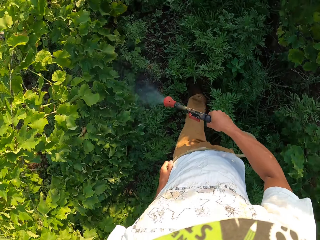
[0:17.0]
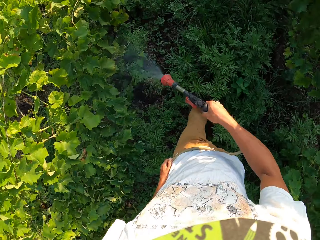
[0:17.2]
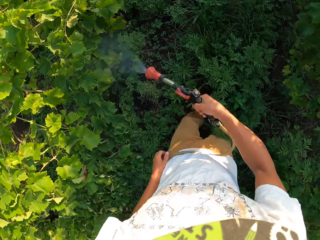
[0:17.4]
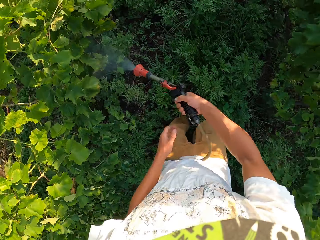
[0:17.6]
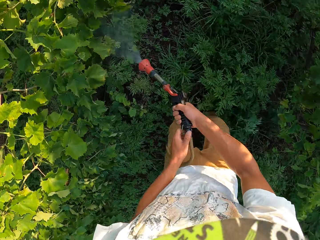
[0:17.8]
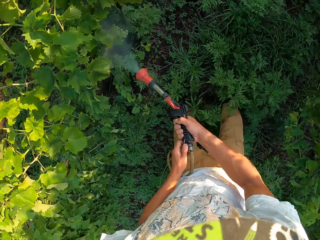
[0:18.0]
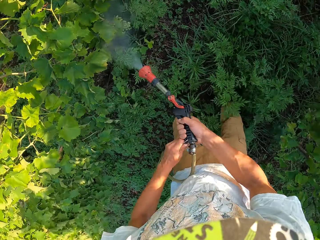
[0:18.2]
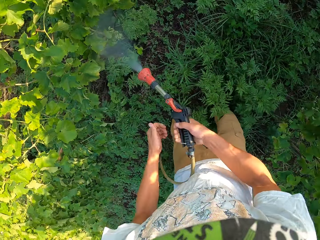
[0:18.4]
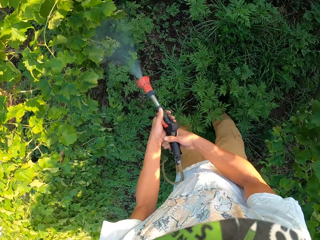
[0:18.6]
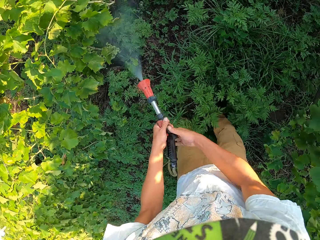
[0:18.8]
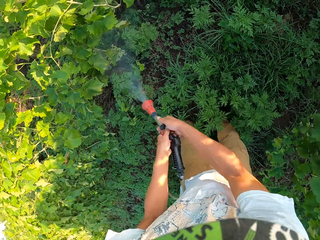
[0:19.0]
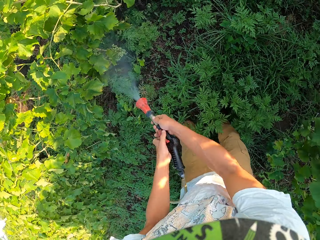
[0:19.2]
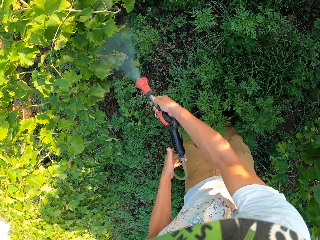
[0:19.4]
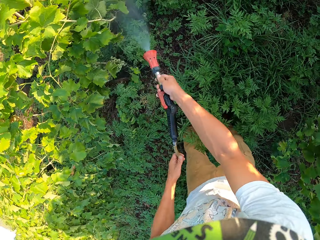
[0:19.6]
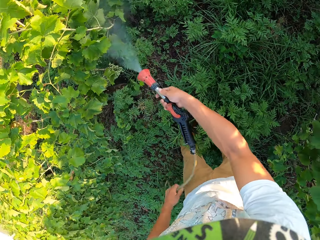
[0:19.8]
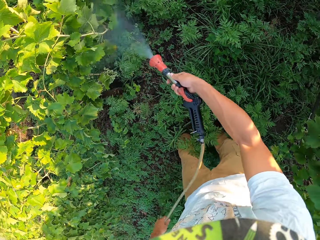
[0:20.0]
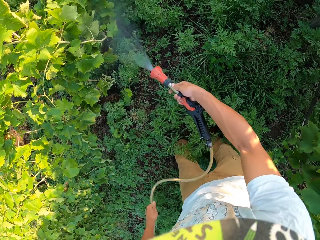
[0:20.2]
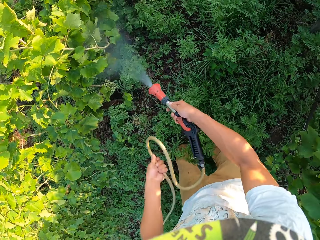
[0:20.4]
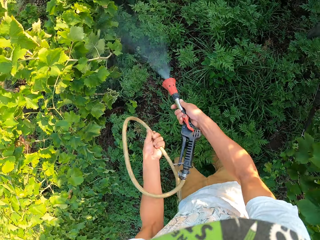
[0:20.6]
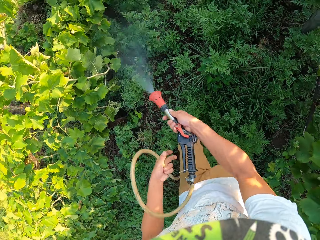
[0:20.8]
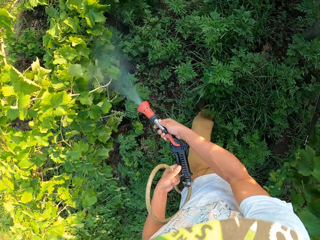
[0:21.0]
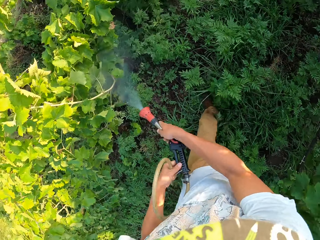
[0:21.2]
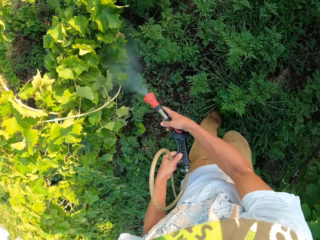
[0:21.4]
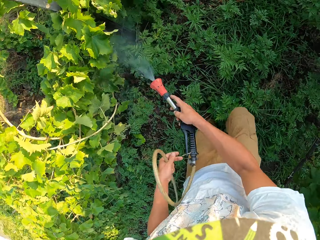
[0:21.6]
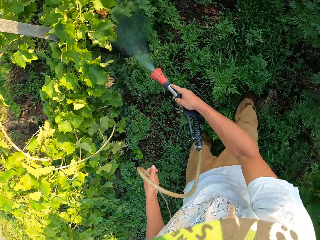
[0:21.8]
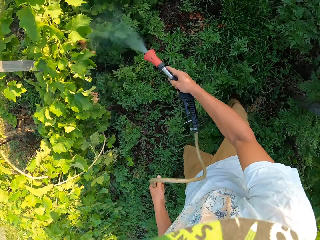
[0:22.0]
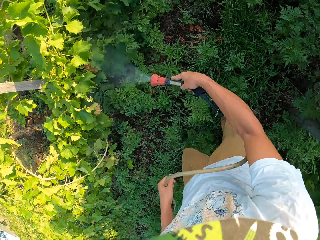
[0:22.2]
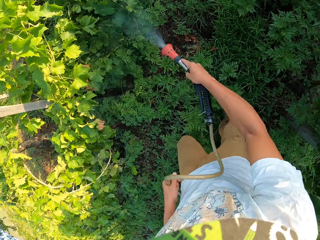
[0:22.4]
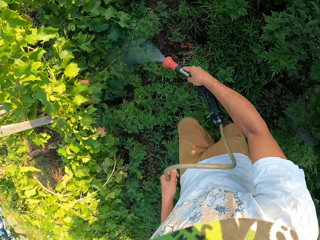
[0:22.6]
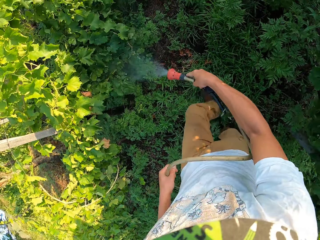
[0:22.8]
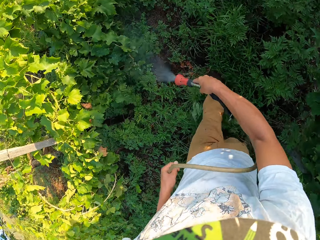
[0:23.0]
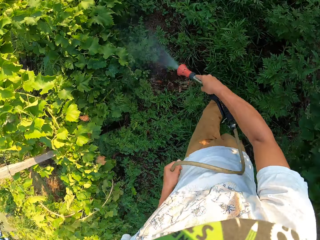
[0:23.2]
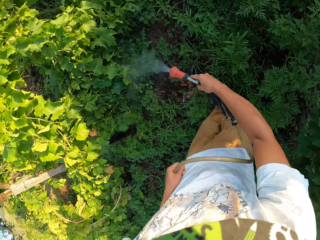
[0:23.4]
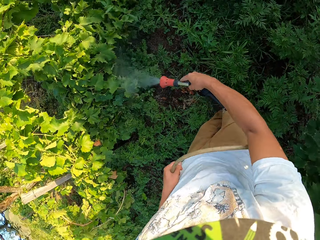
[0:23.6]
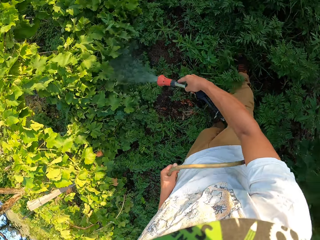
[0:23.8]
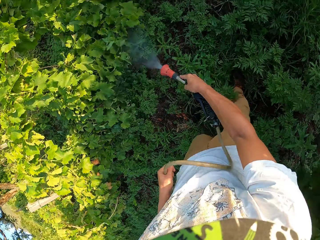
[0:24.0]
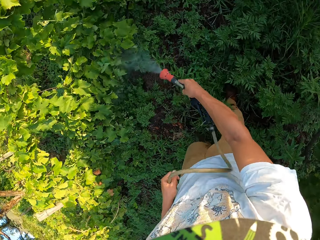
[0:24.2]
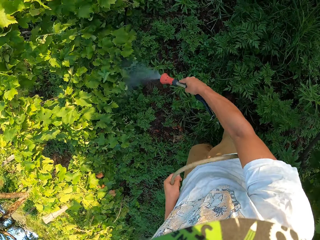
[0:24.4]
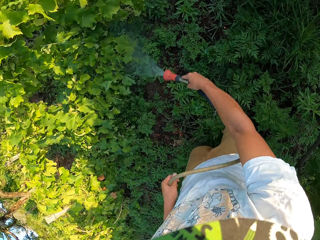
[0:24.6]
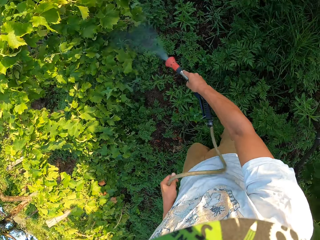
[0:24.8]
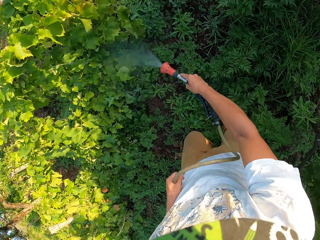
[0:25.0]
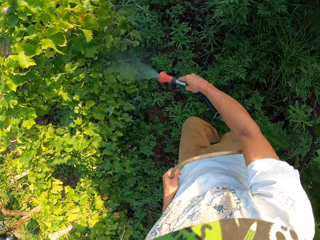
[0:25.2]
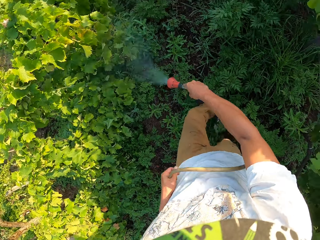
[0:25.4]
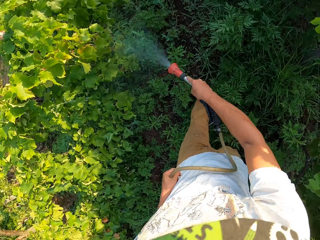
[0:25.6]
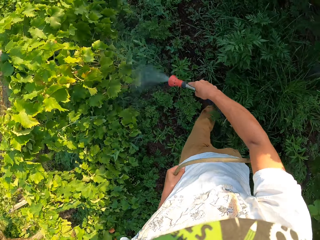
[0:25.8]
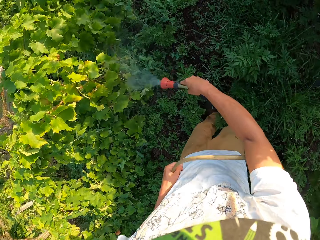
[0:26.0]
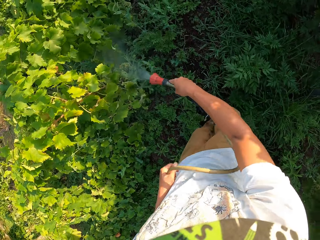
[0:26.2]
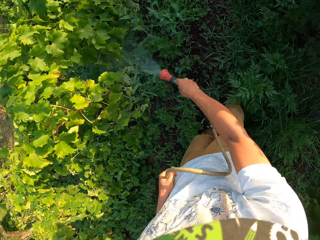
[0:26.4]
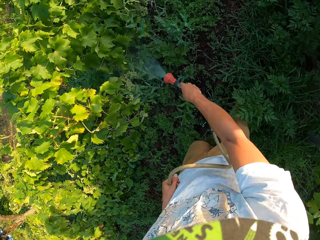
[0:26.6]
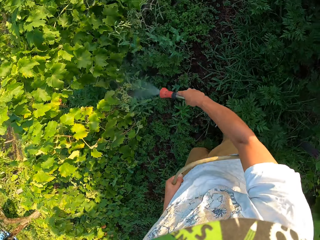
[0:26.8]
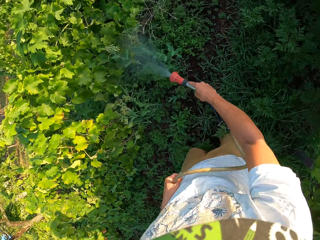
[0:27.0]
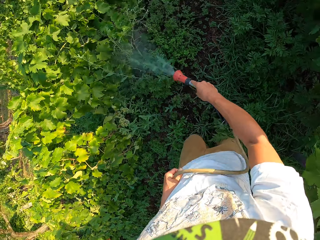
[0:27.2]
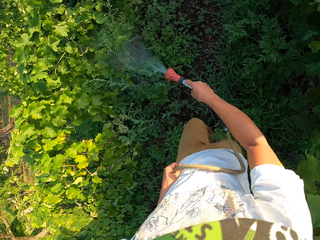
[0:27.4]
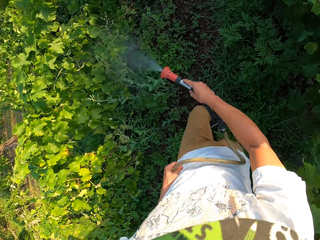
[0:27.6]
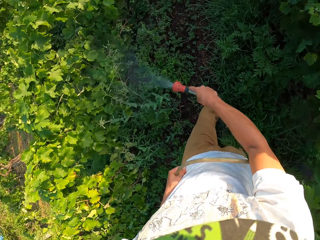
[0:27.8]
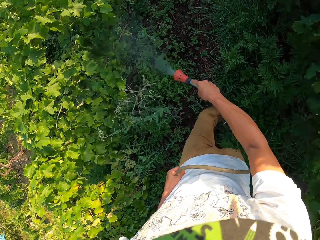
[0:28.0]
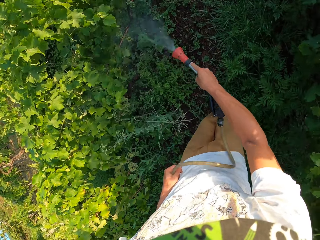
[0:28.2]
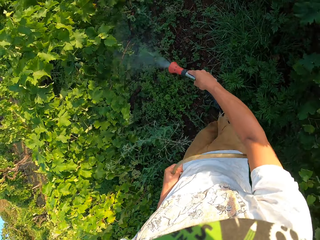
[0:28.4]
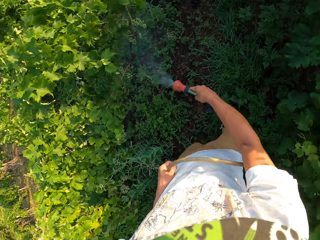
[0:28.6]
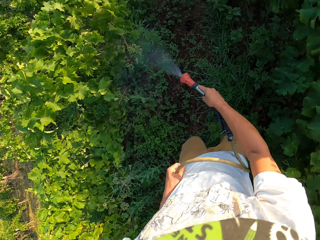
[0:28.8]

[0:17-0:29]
The camera wearer lifts a ring on the garden hose with his left hand. He adjusts the washer gun. He stops walking. He adjusts his hold on the garden hose with both hands. He pulls the garden hose. He starts walking again. He adjusts the washer gun.

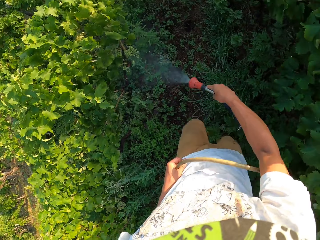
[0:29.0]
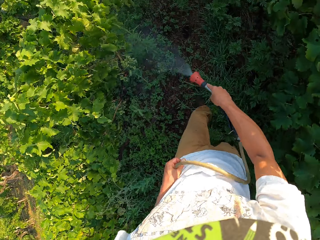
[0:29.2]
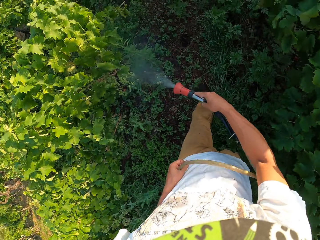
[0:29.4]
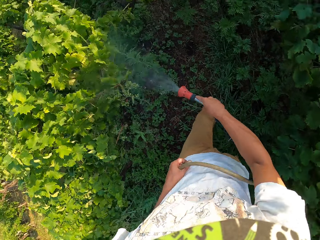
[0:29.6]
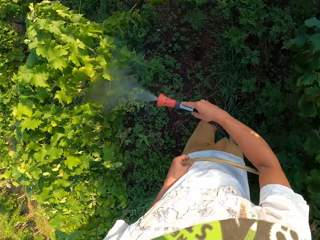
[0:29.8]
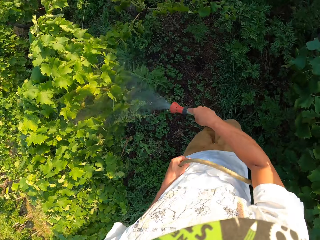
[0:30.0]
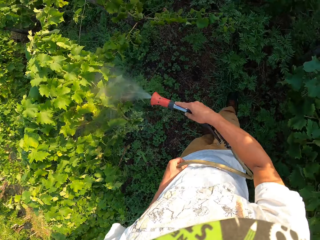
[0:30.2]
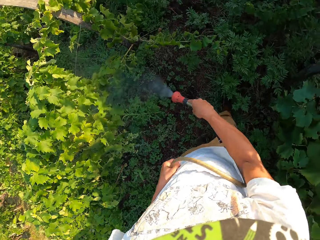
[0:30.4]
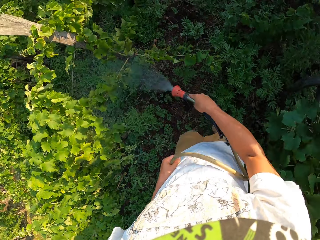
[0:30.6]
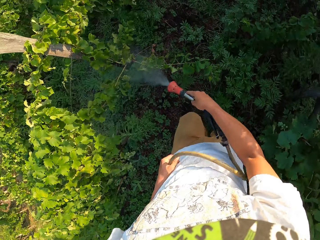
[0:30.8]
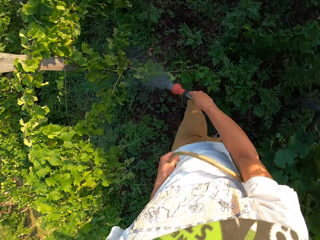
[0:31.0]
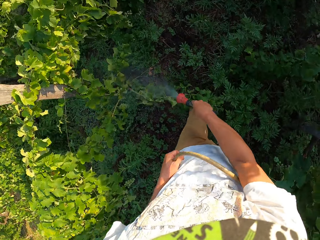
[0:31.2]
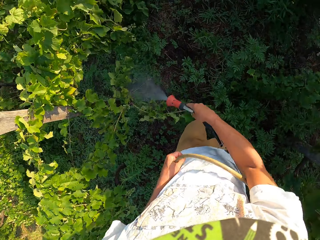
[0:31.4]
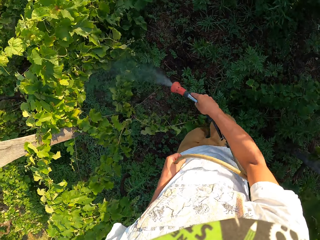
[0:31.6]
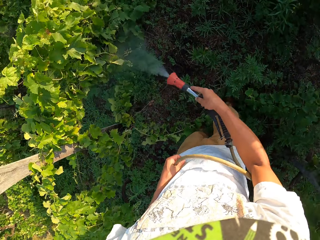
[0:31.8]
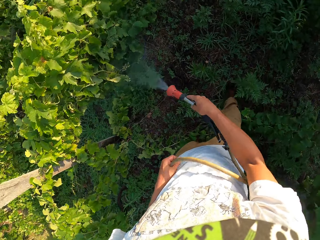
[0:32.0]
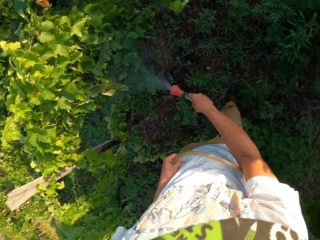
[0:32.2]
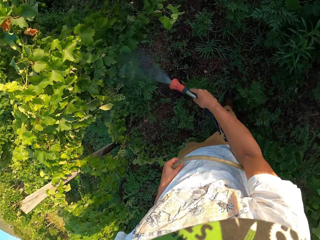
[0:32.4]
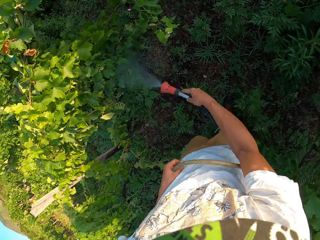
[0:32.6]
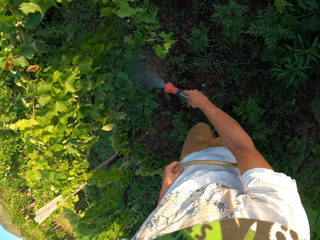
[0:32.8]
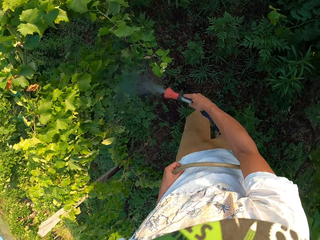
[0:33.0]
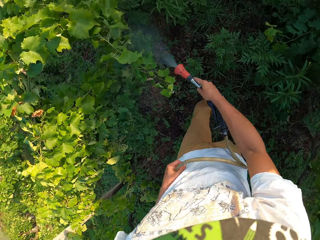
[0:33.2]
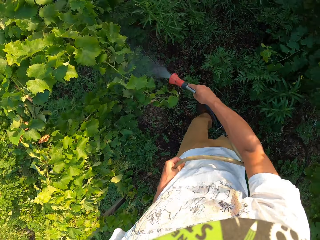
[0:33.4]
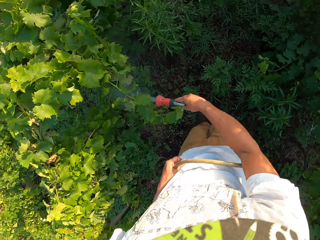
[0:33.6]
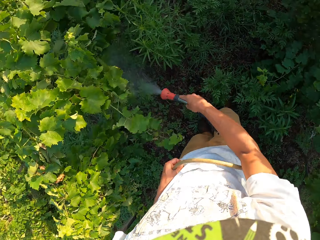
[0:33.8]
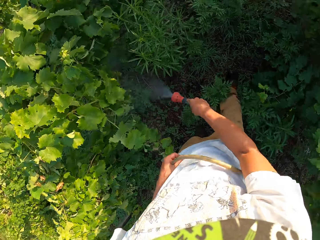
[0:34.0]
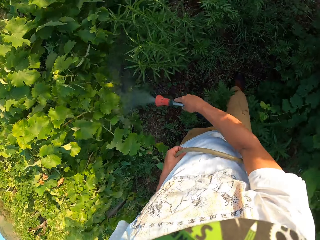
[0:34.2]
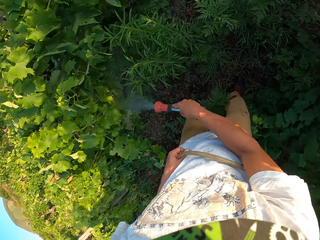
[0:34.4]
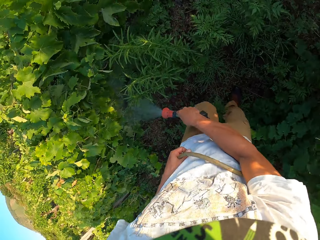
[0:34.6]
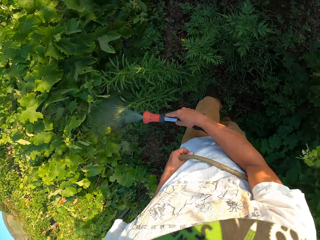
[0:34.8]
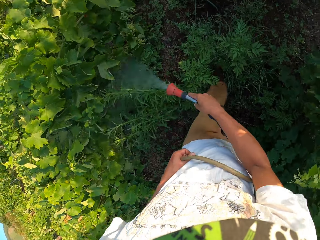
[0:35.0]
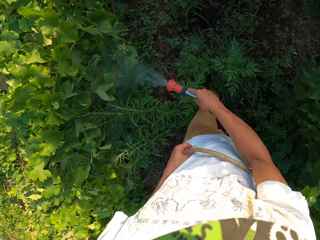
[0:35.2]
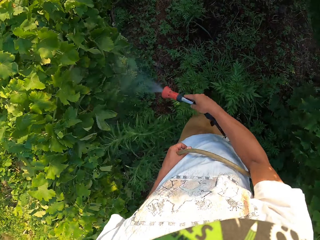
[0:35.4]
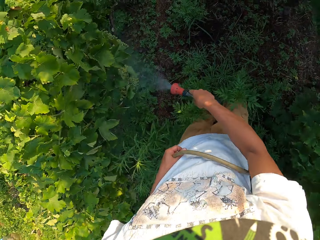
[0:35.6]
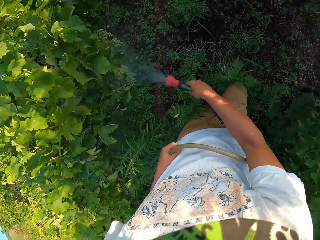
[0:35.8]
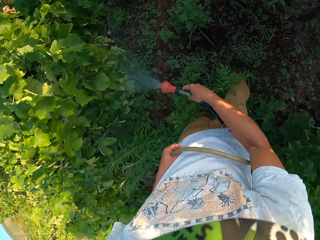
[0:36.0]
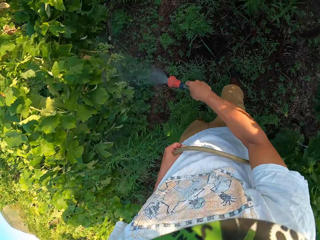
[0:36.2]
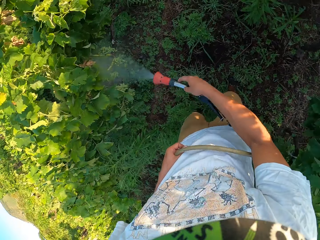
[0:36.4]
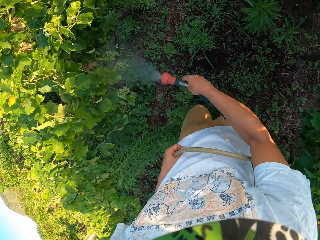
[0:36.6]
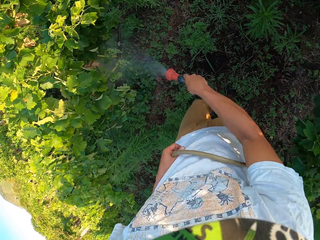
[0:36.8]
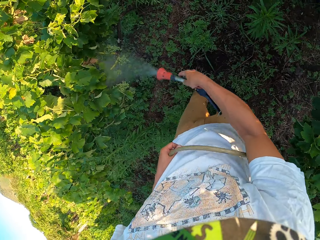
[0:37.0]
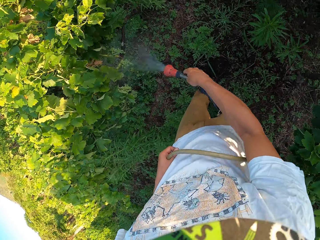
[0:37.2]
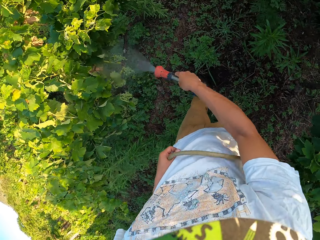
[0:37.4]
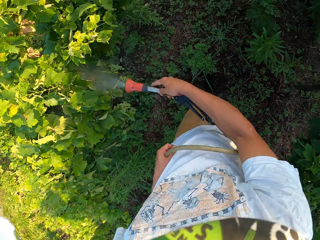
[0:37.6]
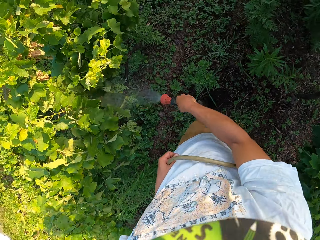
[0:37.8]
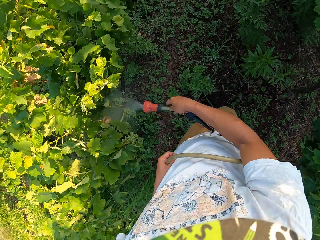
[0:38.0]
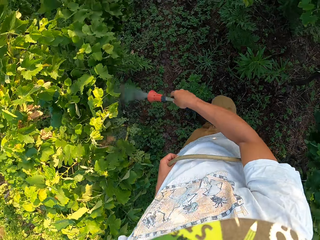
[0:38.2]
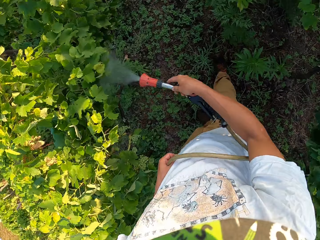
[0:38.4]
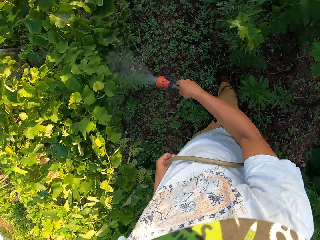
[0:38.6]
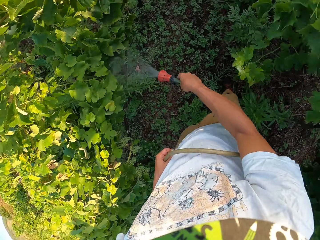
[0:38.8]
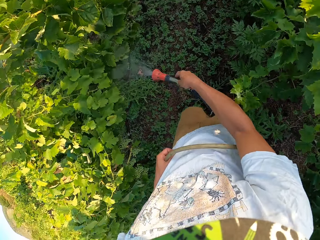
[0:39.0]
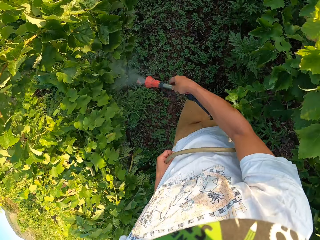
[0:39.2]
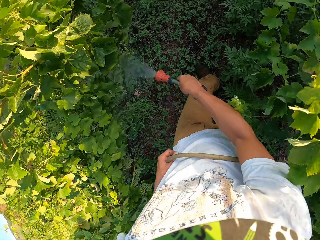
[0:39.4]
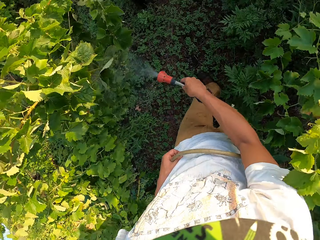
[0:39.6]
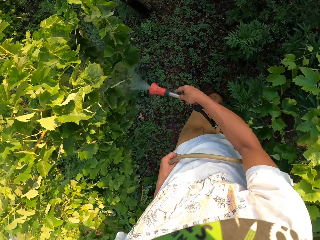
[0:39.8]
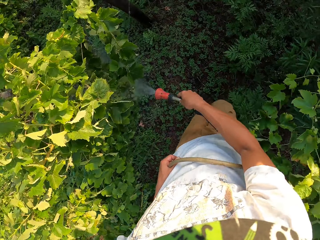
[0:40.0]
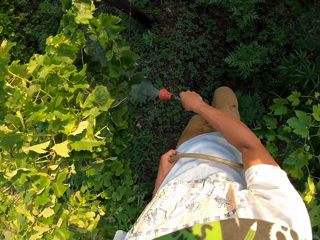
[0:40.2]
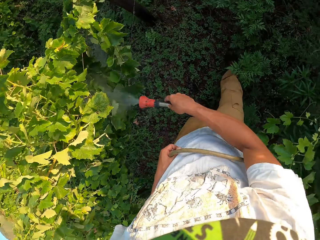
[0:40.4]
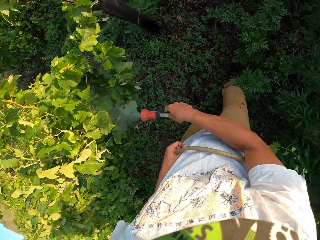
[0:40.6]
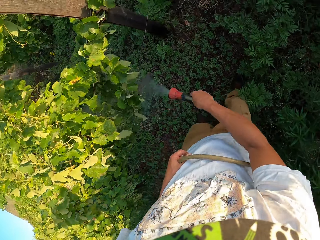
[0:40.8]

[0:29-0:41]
The camera wearer stops walking. They continue walking.
